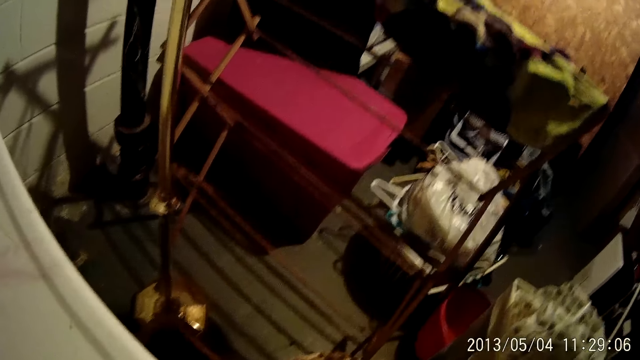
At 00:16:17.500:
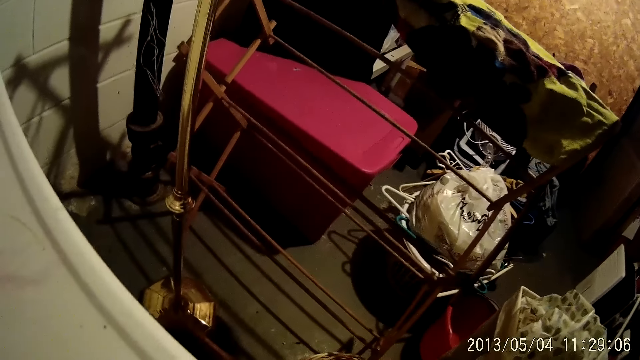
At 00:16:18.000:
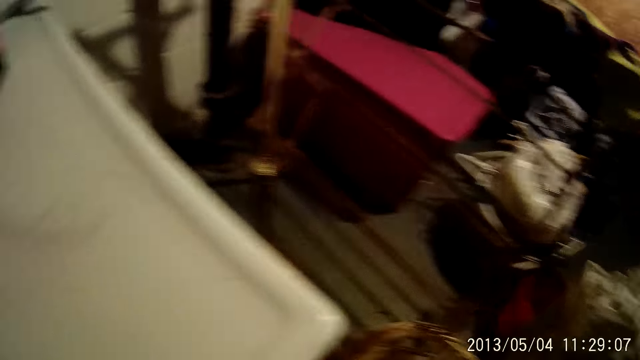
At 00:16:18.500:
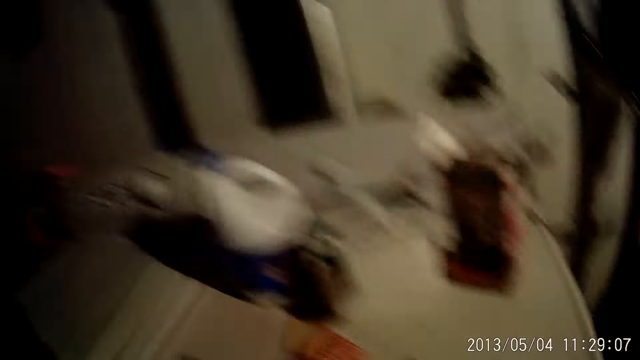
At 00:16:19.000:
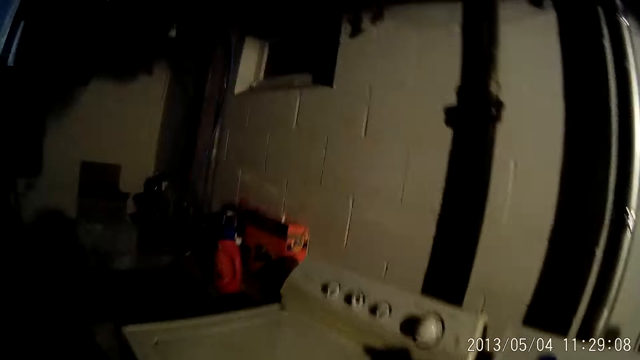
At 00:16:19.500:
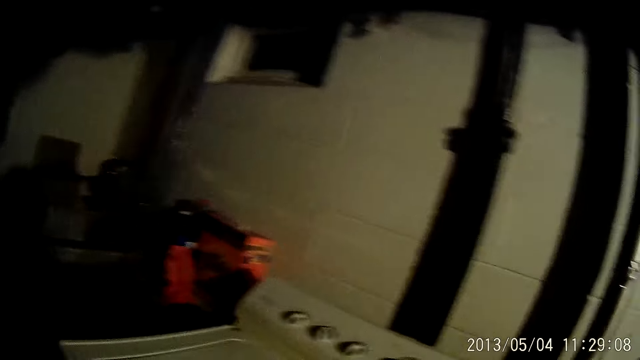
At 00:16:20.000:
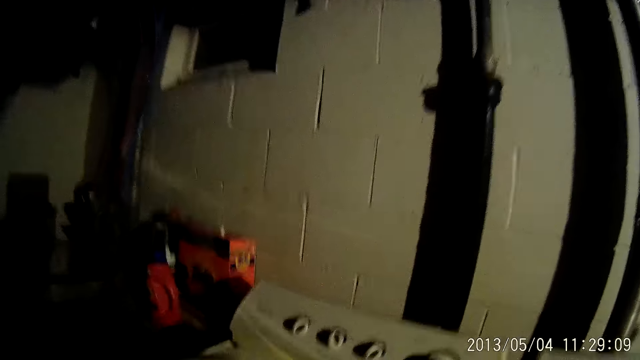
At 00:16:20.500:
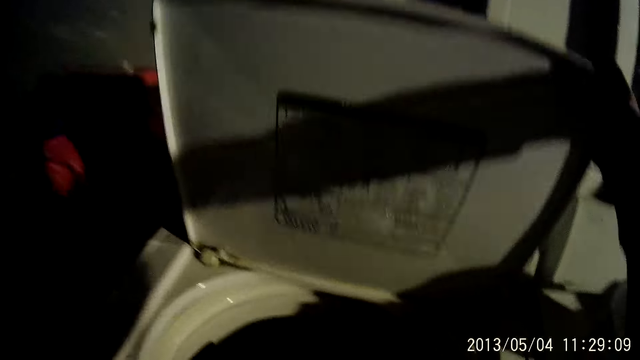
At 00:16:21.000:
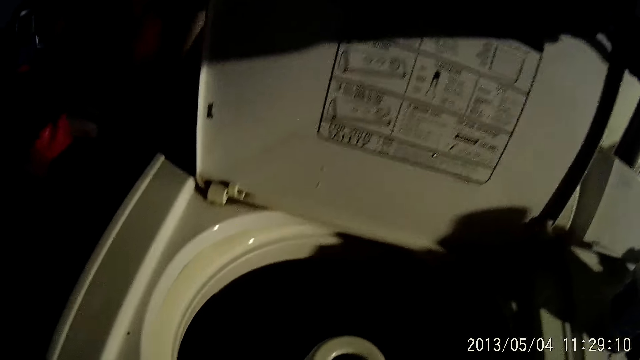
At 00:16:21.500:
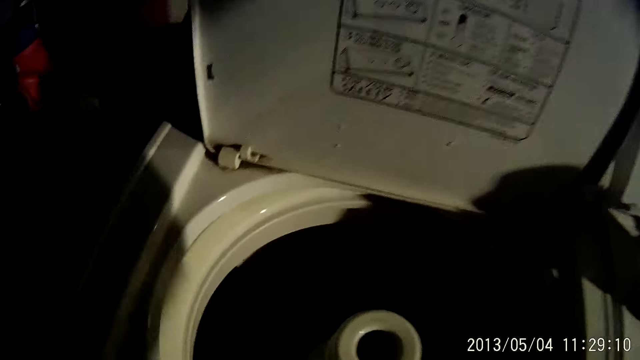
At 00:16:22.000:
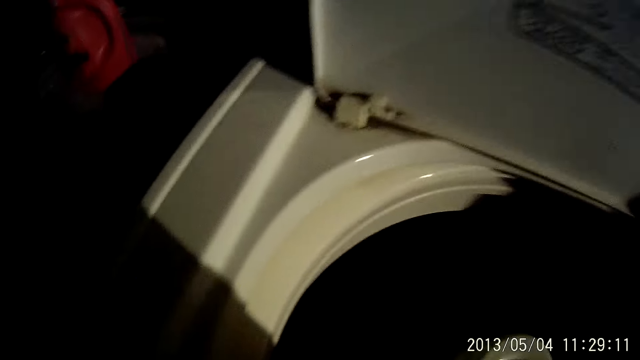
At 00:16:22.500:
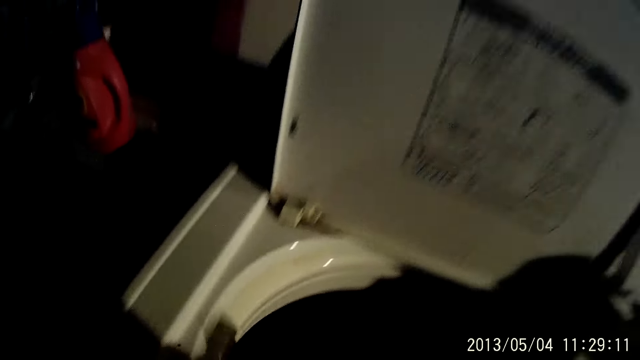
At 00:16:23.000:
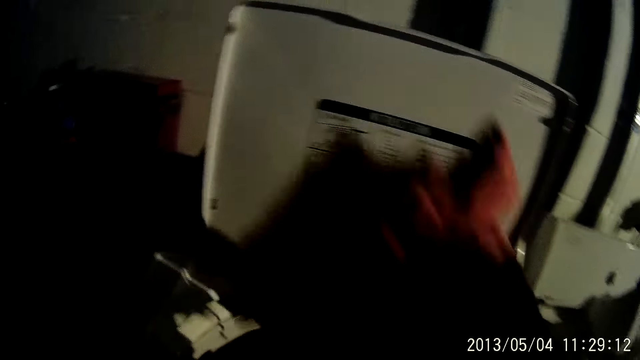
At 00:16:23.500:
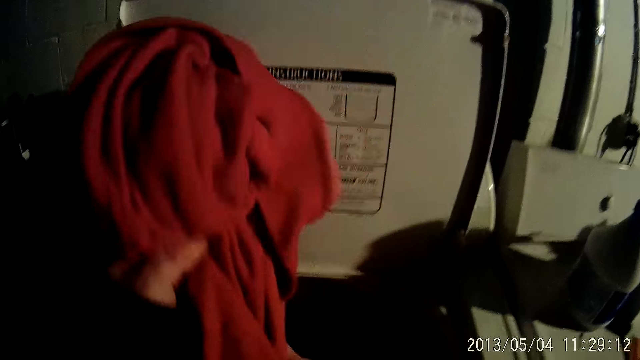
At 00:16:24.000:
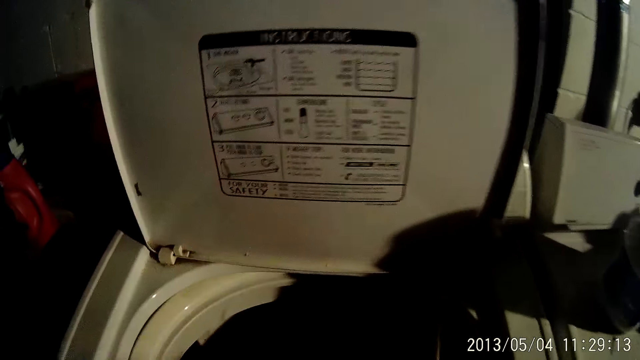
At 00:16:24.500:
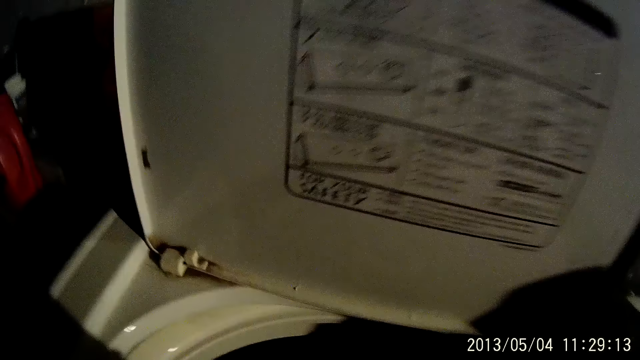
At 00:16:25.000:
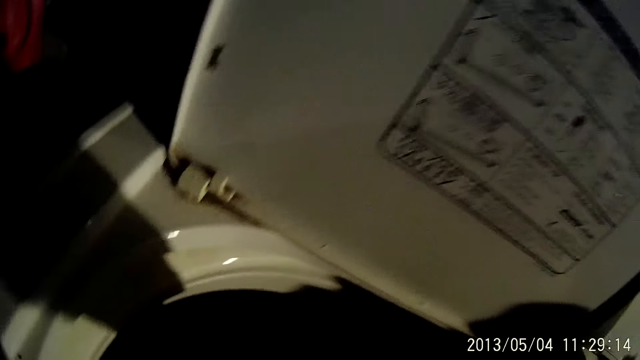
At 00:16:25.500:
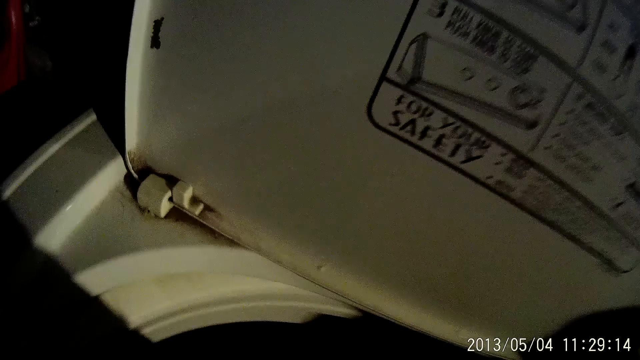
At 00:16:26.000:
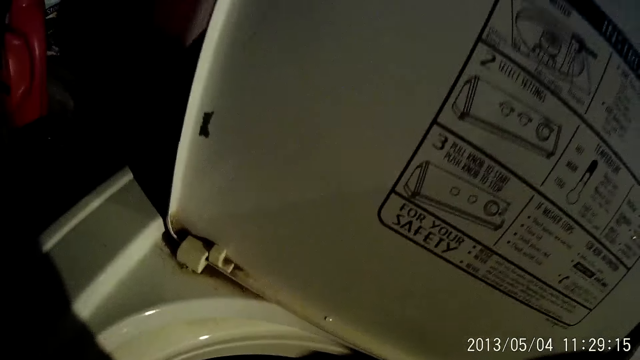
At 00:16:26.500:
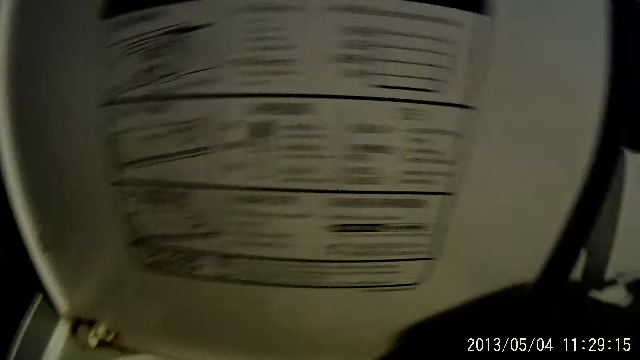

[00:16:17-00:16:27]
The camera wearer looks around. She lifts the lid of a washing machine with her right hand. She sorts out clothes in the washing machine with both hands. She picks up a cloth in the washing machine.

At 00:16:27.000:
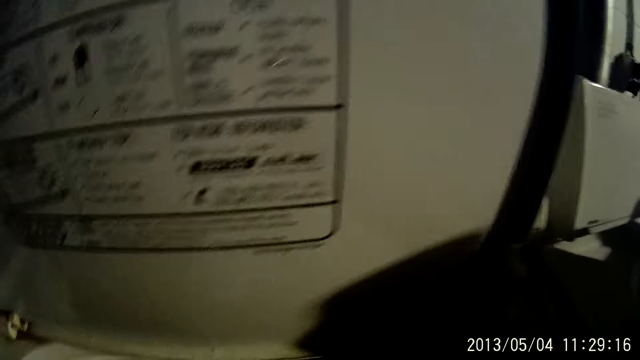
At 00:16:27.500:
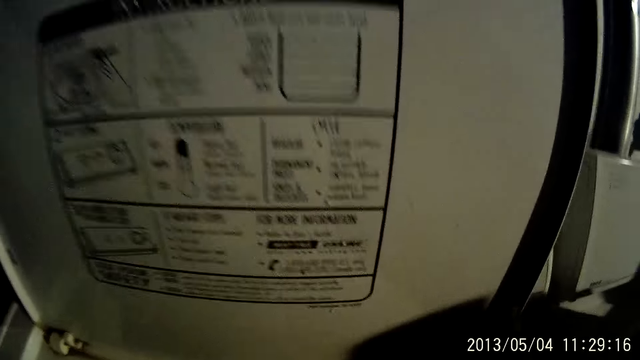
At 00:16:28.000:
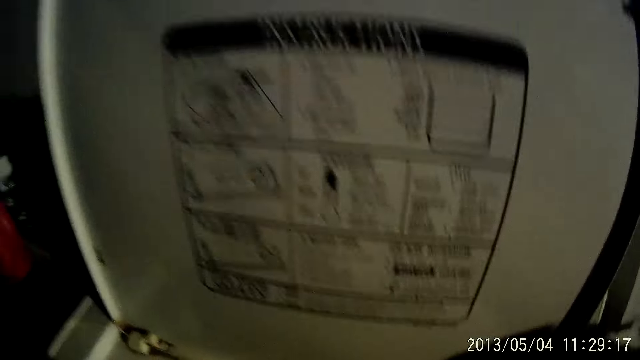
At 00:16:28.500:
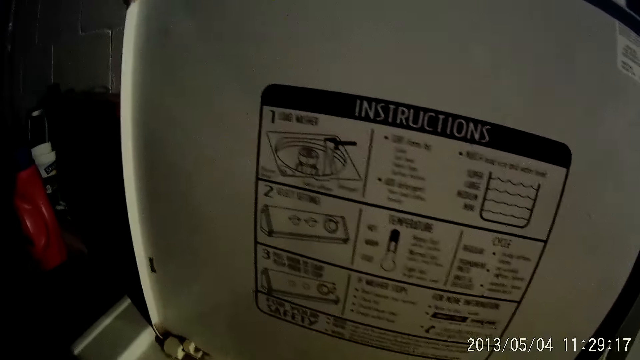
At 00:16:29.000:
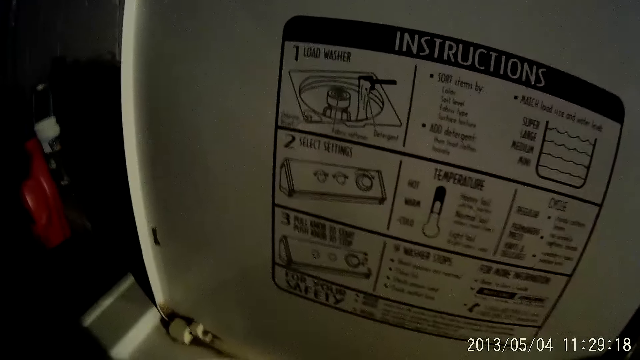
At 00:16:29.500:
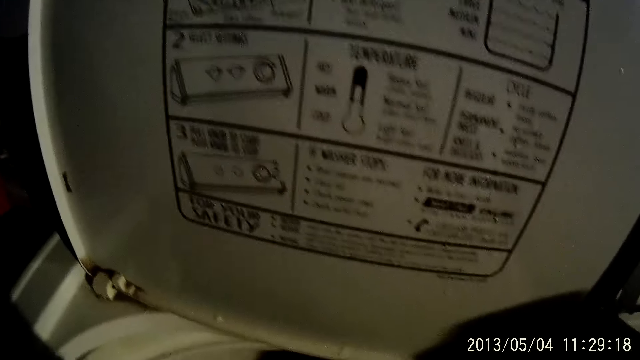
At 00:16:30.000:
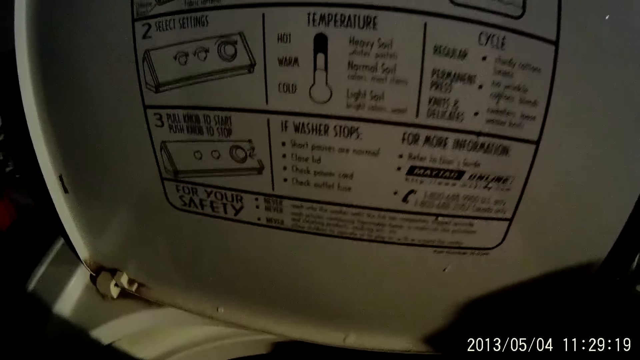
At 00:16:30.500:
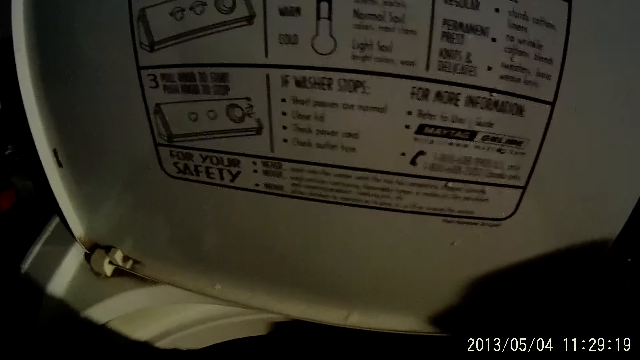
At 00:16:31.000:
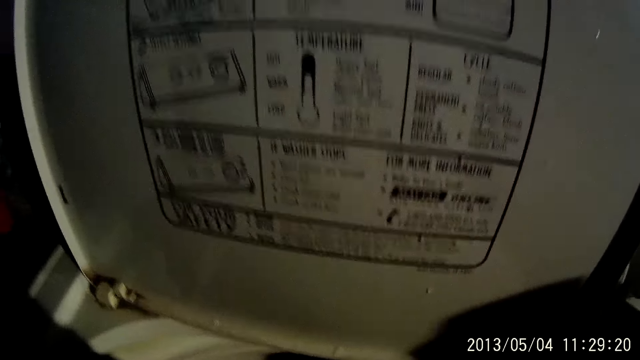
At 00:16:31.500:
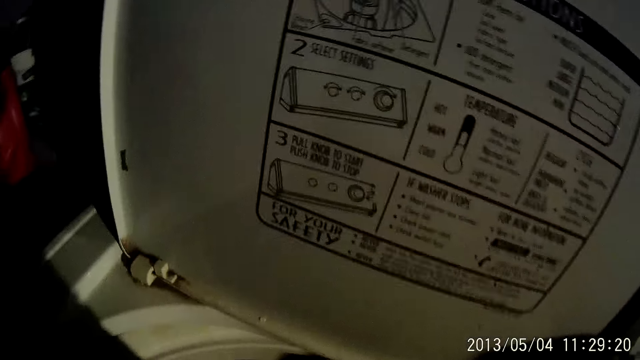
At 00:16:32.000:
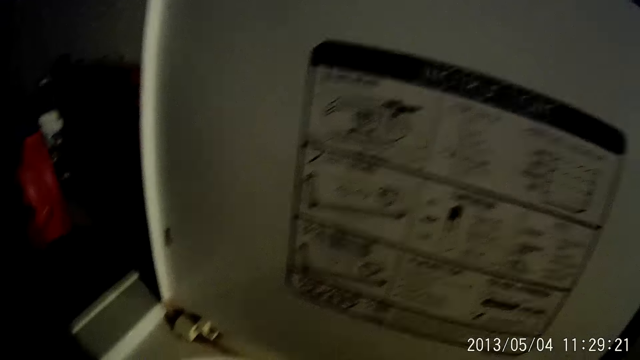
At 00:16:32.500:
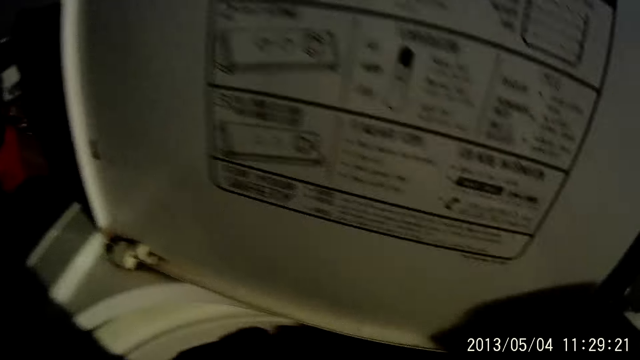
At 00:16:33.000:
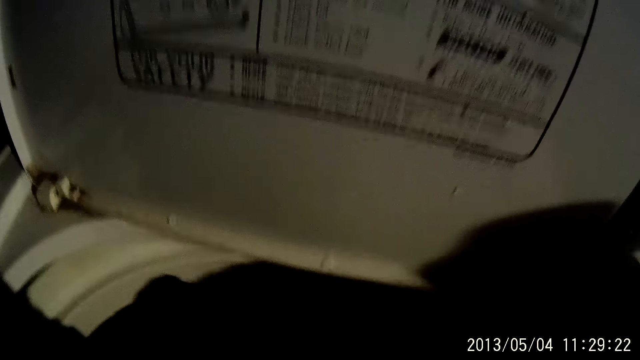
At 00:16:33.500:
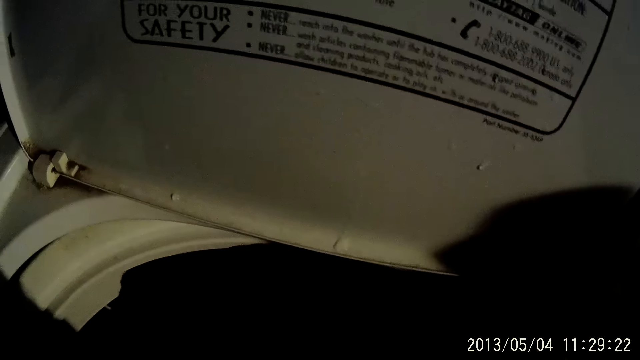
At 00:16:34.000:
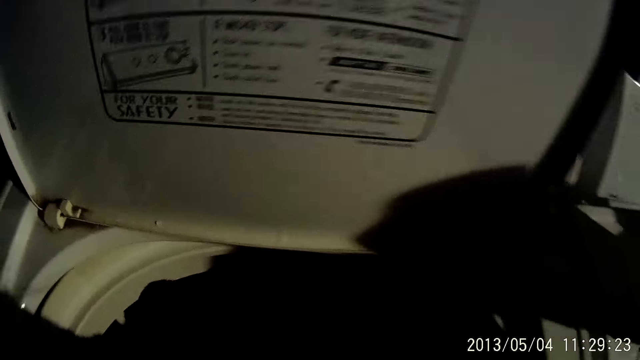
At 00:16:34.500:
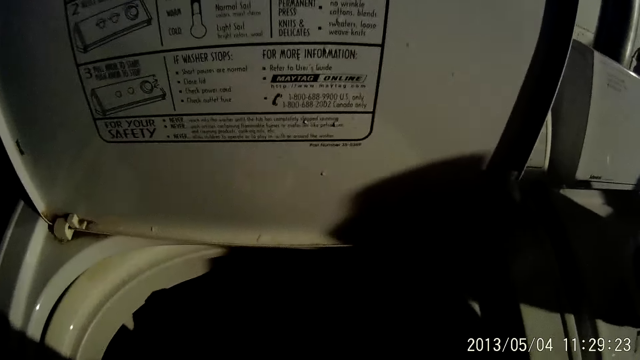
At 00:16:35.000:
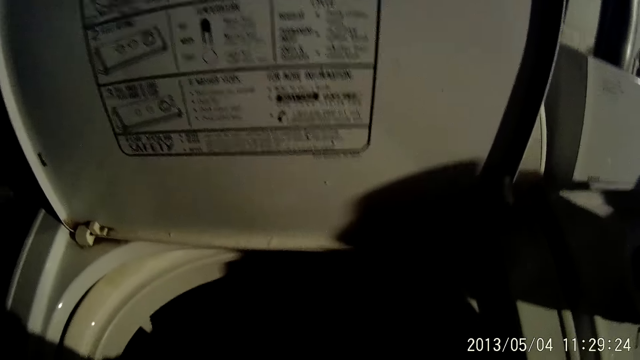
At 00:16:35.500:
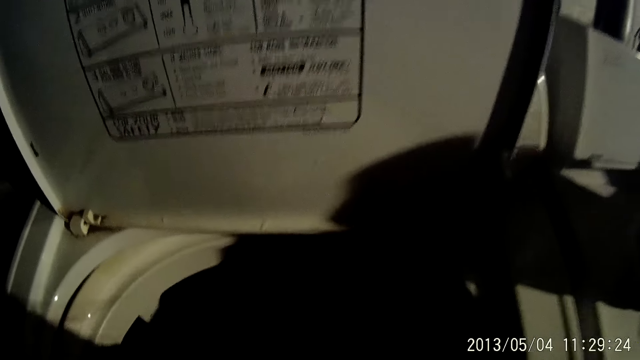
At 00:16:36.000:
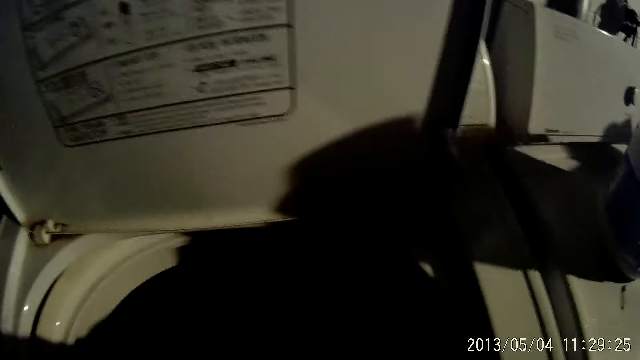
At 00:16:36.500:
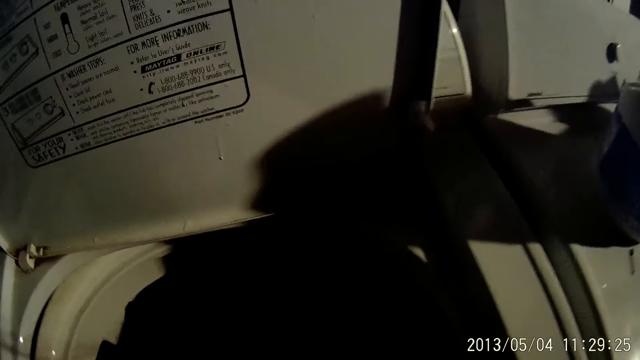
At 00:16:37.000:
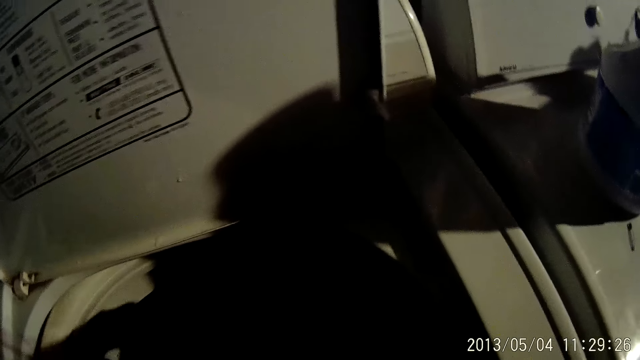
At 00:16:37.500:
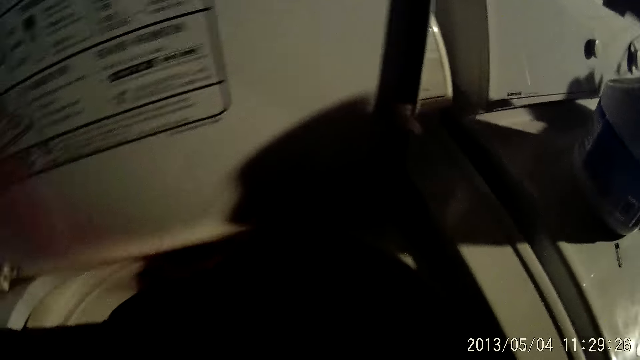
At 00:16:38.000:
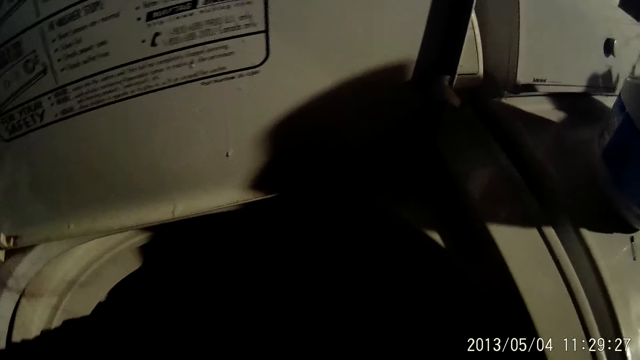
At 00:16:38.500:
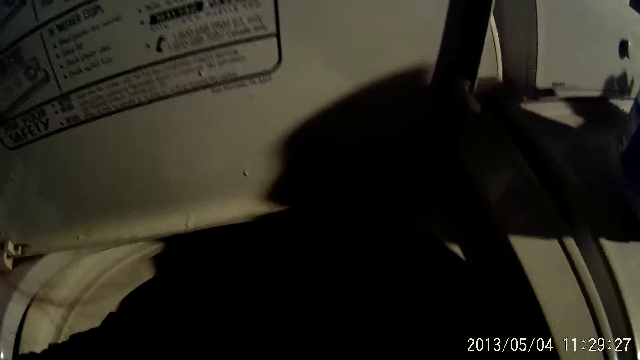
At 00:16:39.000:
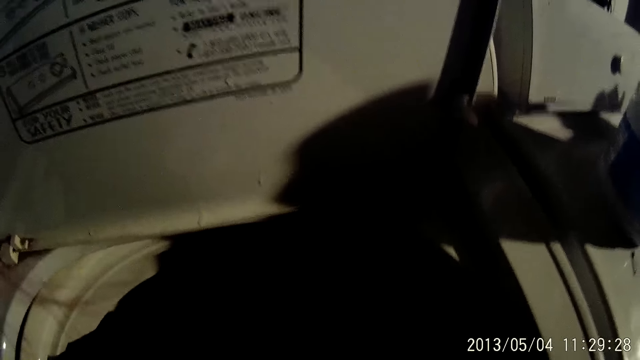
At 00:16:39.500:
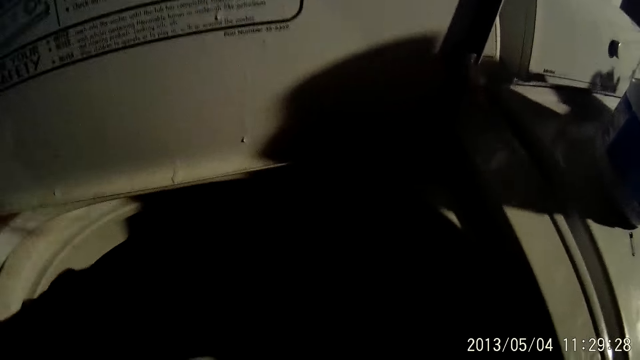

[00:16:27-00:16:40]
The camera wearer sorts clothes in the washing machine.
